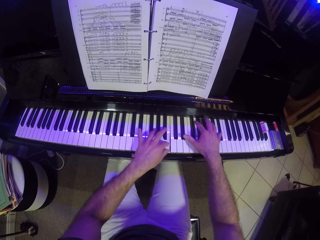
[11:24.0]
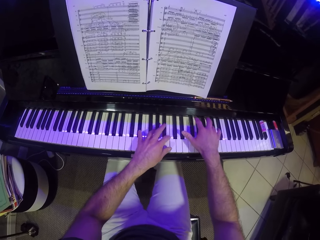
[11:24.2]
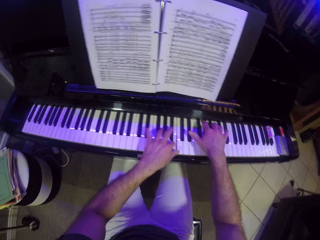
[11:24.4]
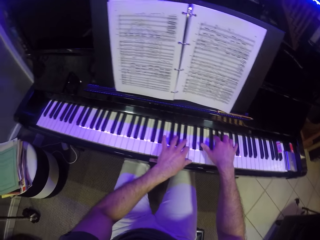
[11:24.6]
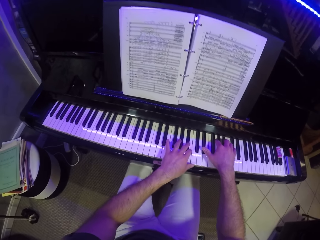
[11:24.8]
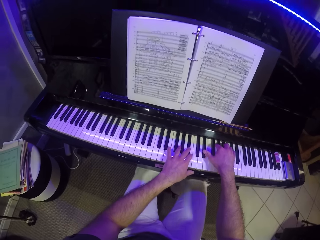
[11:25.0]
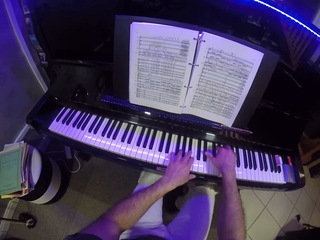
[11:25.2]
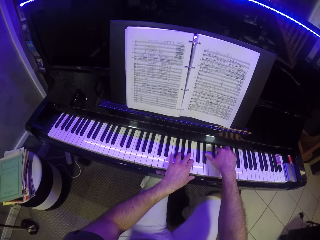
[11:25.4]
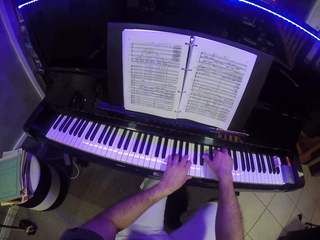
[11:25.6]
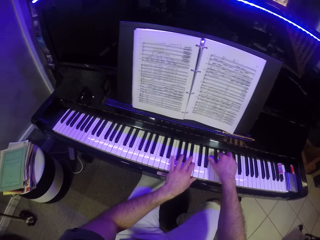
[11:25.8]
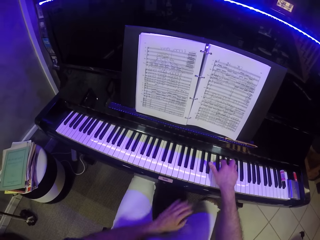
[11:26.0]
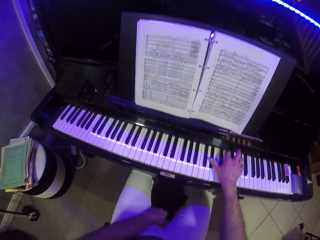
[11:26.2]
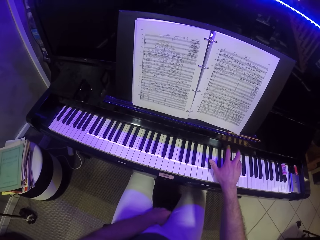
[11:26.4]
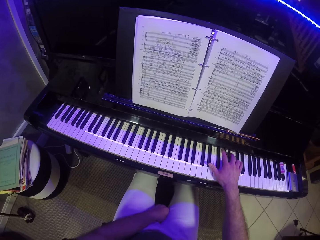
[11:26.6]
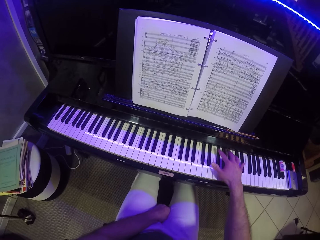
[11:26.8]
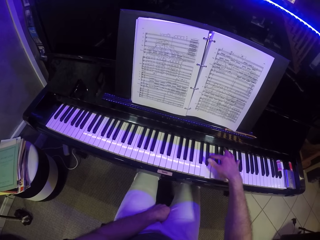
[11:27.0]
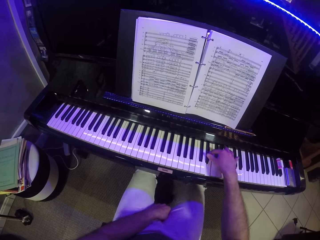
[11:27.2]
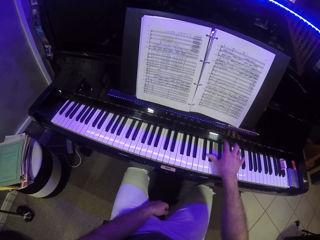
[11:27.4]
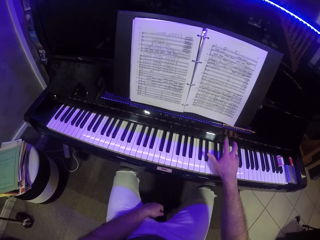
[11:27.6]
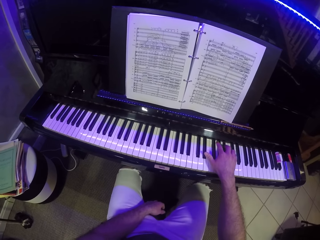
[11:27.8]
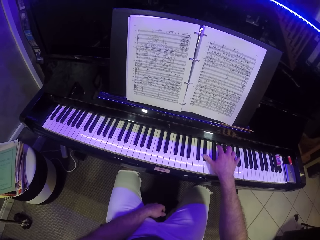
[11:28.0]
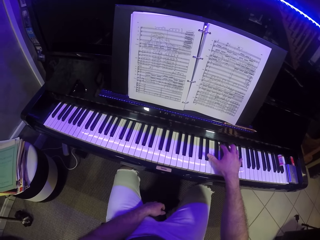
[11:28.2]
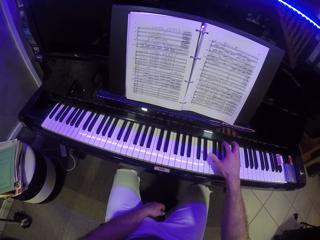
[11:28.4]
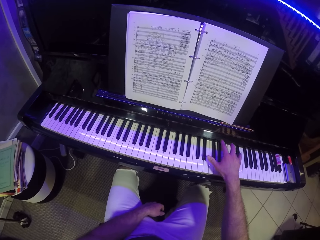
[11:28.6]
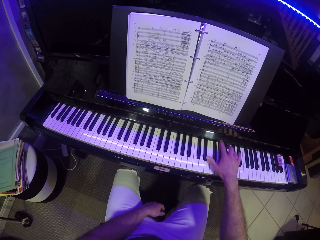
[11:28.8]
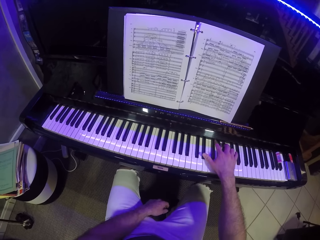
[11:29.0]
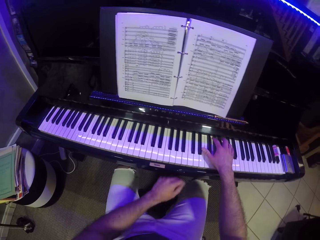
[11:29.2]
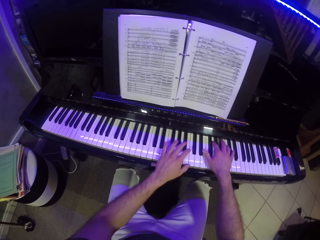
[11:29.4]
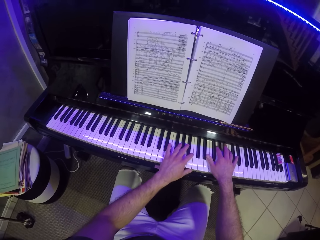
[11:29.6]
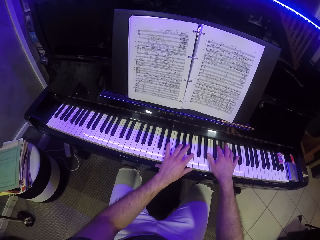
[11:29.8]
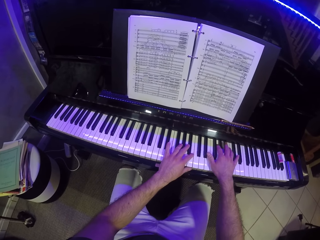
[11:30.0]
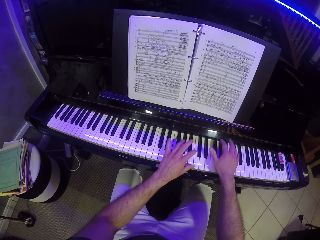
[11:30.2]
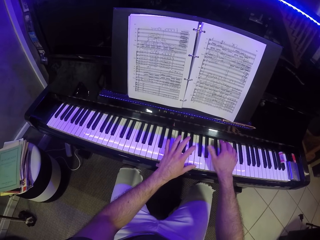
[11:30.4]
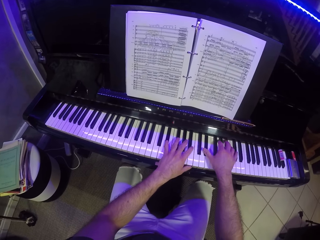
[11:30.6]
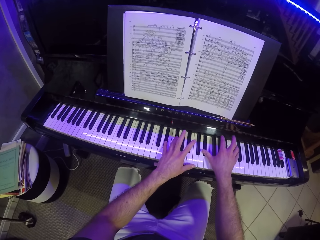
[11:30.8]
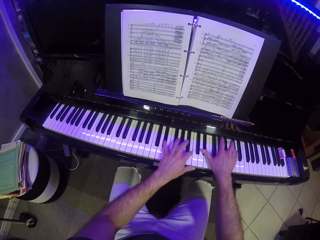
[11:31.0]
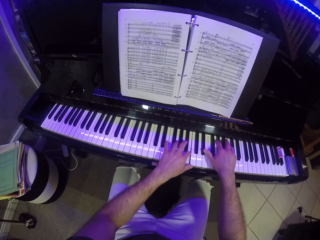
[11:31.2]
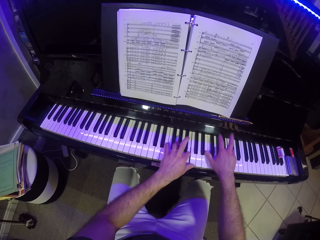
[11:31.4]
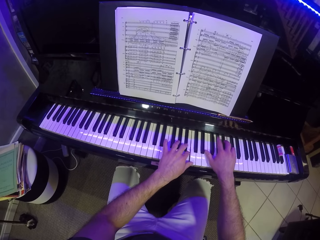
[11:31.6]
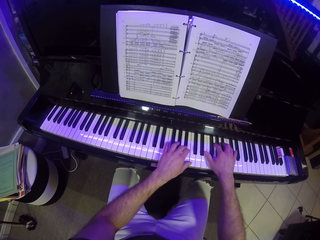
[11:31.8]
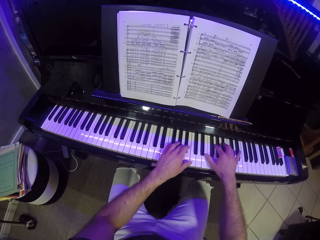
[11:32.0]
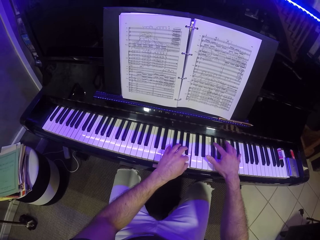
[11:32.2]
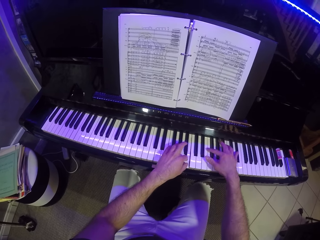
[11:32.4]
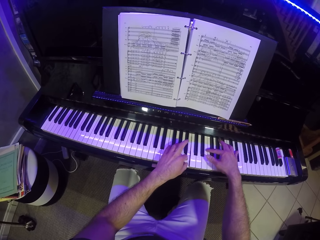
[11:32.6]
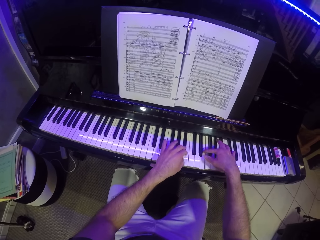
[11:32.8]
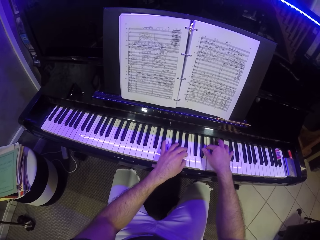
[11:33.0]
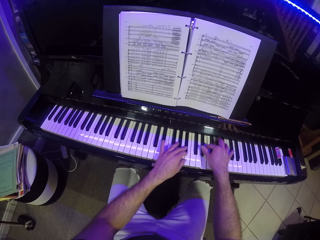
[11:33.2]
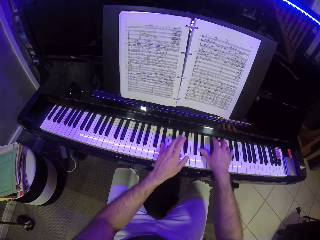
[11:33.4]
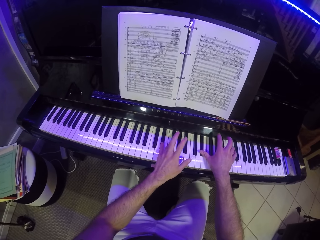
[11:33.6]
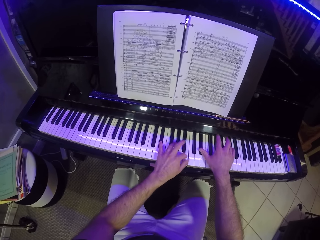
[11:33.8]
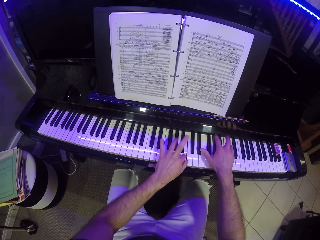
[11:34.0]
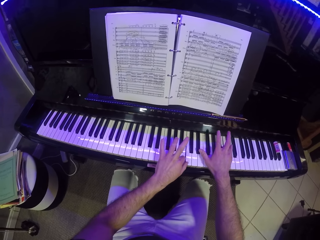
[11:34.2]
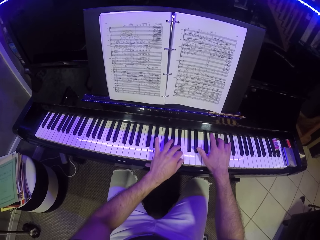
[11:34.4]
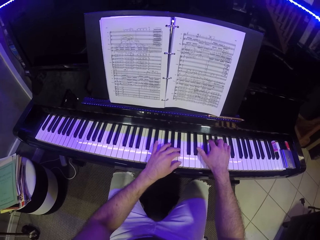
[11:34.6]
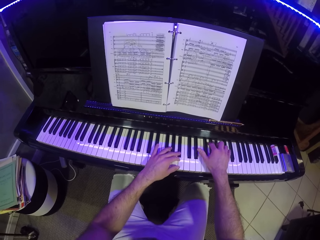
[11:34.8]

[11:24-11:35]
The camera wearer plays the music keyboard with his right hand. He plays the music keyboard with both his hands.

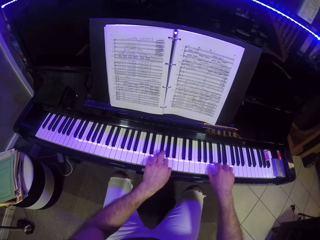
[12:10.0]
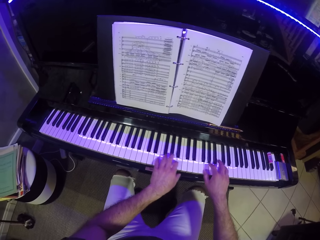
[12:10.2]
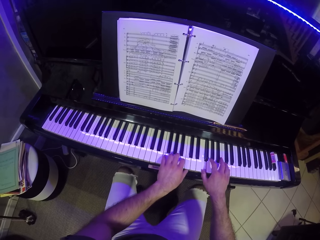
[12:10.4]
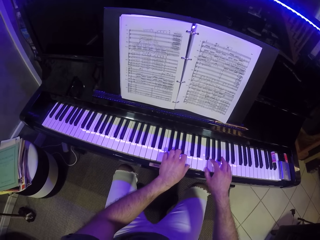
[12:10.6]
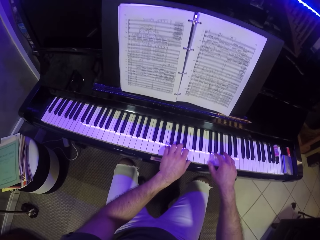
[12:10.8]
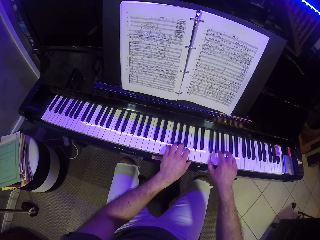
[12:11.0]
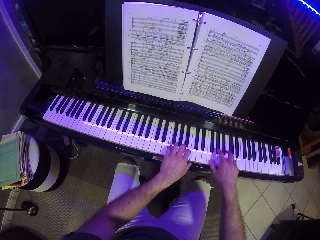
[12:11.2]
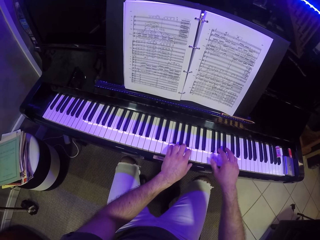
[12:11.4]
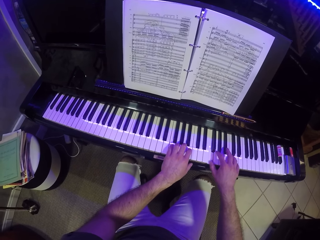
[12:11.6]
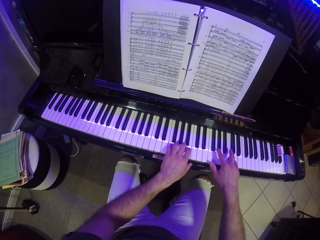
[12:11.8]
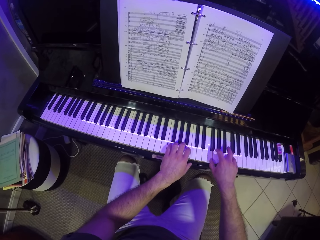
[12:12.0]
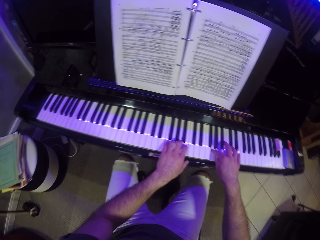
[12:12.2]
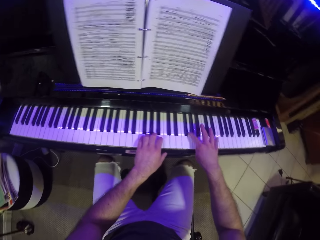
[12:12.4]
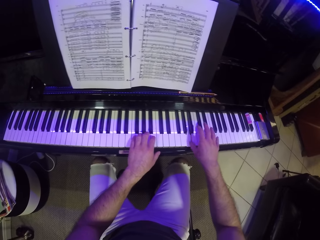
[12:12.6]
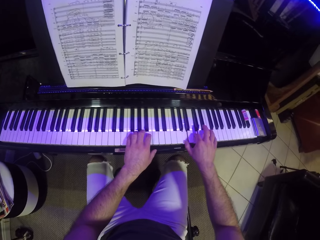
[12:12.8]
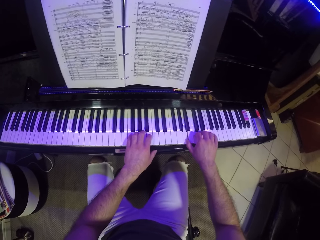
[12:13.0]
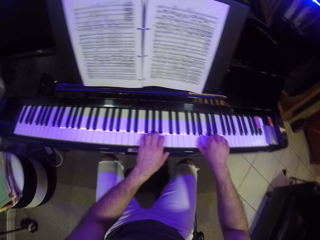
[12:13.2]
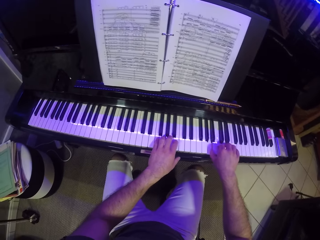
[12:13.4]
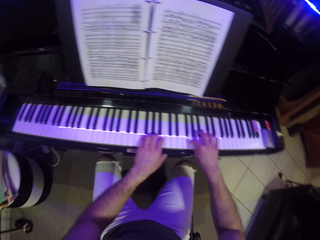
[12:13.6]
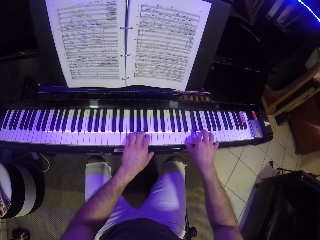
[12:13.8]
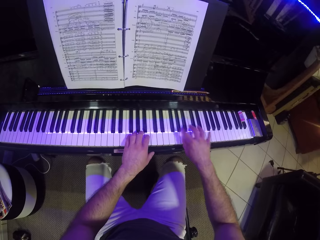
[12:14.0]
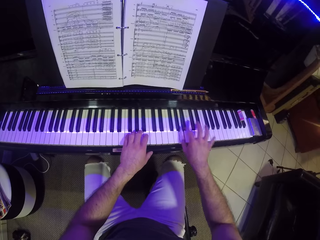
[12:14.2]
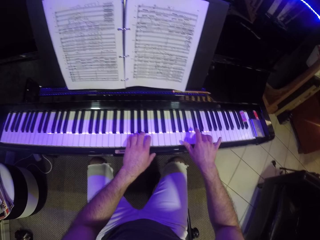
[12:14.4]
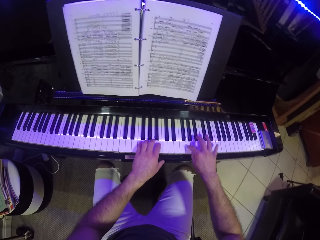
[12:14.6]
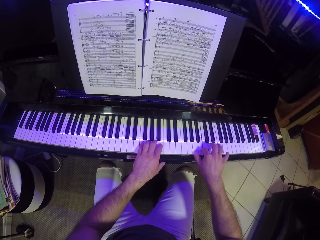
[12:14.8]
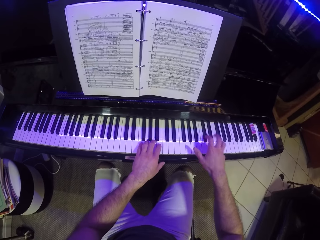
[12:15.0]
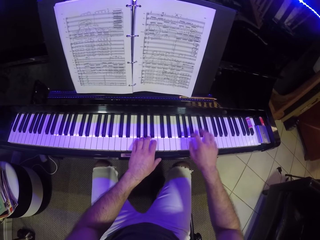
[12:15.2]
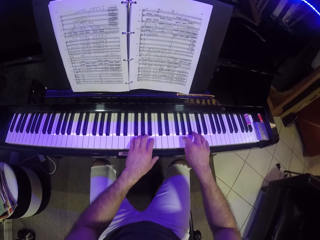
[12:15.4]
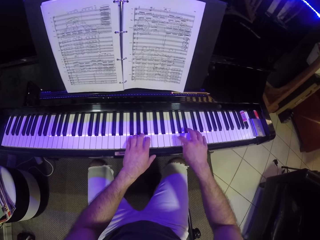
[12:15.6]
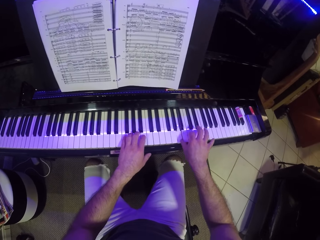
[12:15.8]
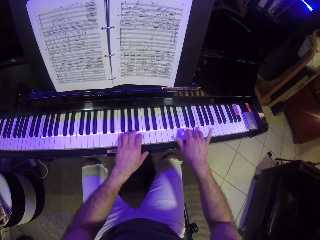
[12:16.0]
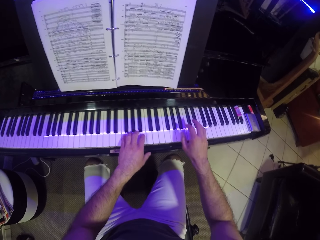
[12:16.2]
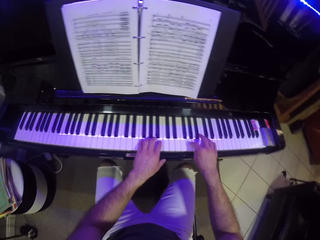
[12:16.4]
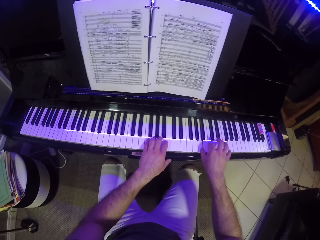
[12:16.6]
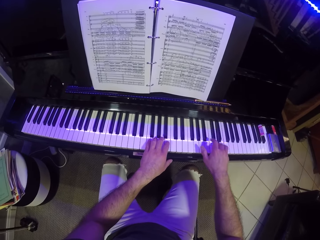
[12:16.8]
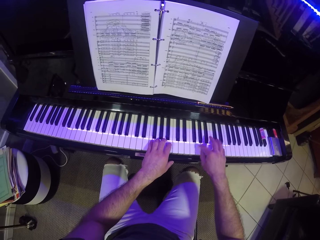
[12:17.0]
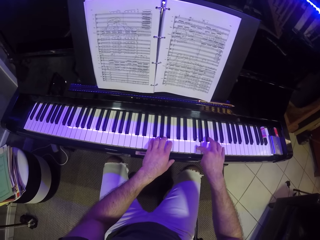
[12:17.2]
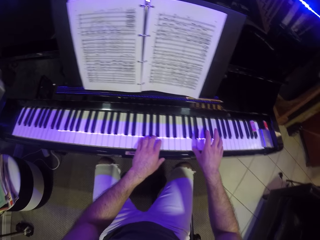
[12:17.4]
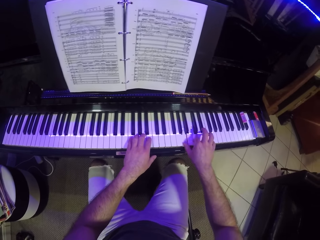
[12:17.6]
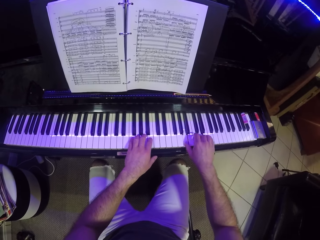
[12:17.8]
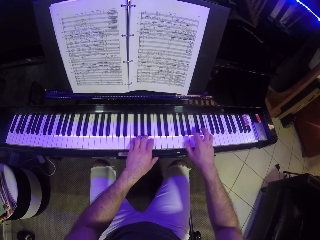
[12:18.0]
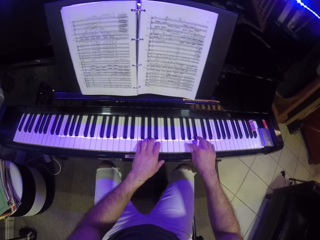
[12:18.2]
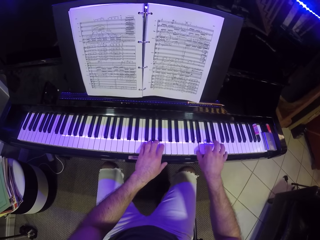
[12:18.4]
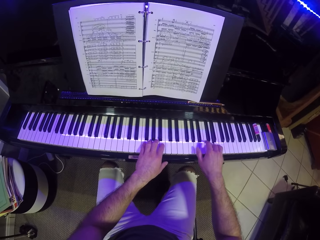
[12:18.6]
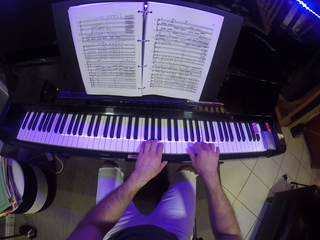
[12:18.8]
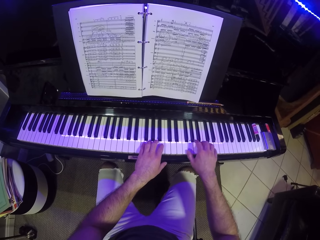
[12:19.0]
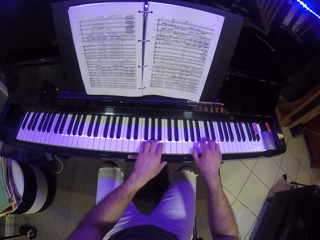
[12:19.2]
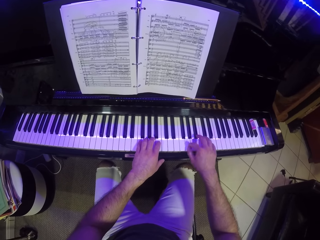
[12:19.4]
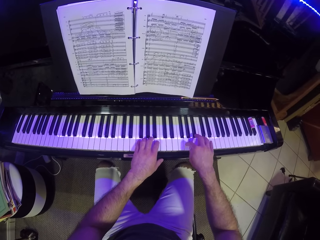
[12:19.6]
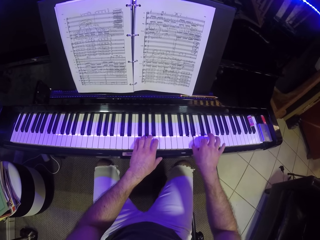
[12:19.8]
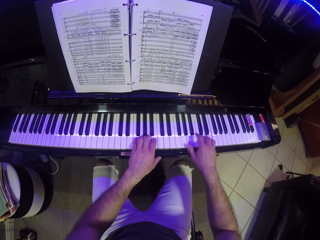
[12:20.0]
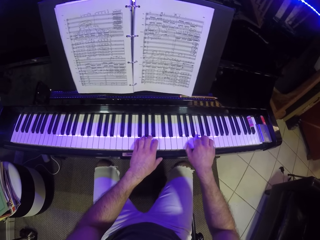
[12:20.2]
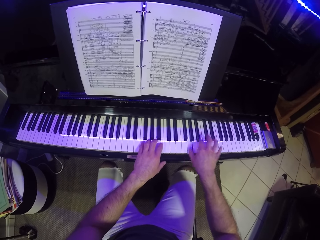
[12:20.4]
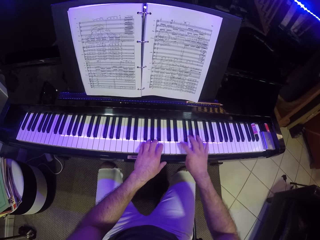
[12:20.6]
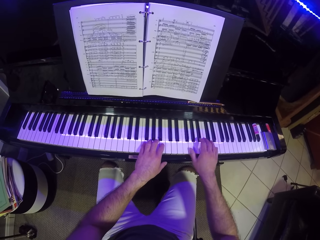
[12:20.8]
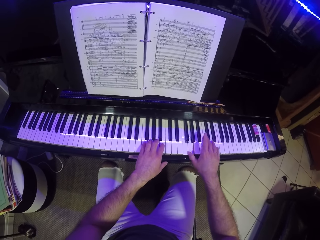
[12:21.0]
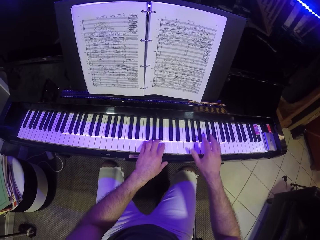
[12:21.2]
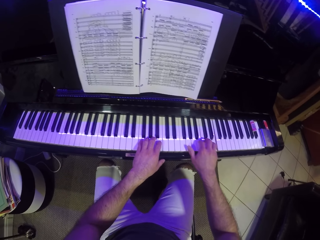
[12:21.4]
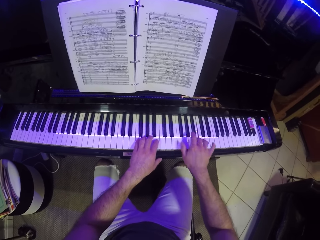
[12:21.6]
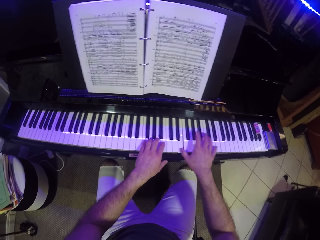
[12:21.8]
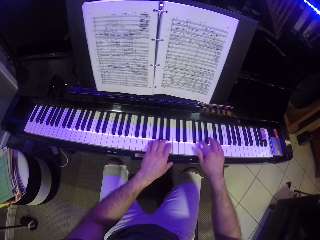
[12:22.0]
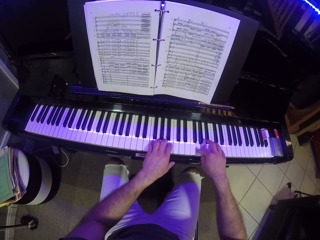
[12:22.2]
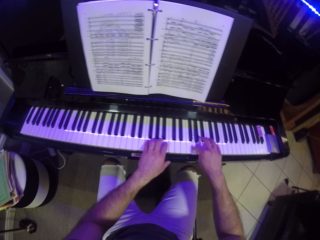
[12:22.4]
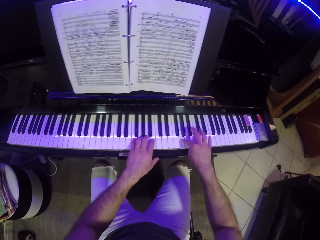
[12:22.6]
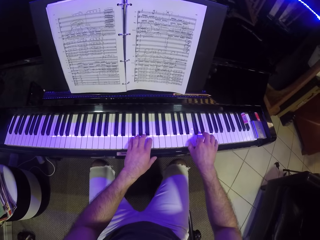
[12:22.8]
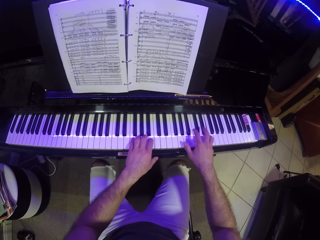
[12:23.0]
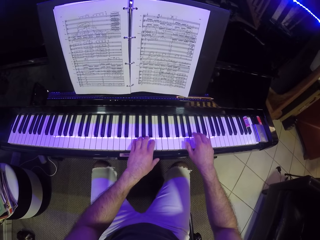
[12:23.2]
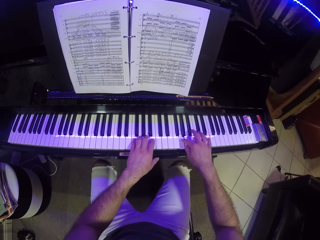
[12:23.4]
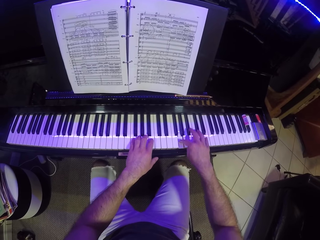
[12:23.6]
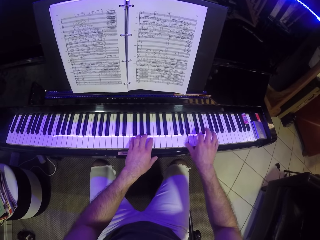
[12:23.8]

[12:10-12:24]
The camera wearer plays the keyboard with his right hand.
